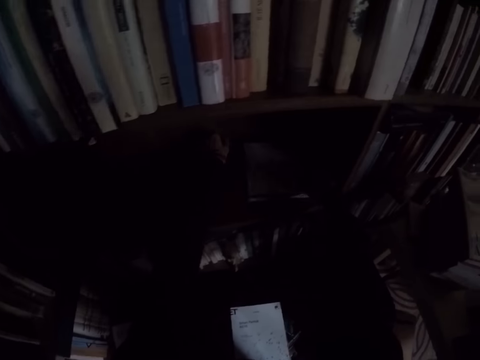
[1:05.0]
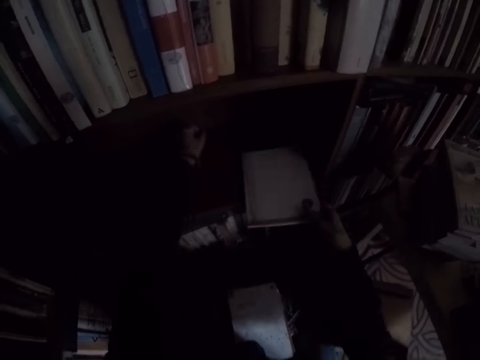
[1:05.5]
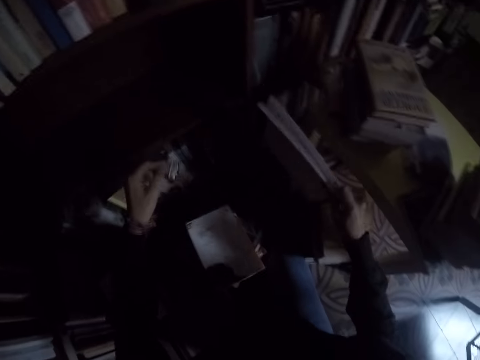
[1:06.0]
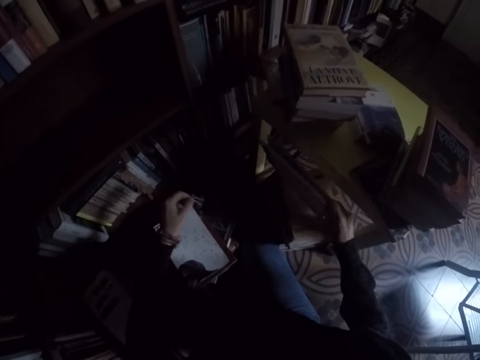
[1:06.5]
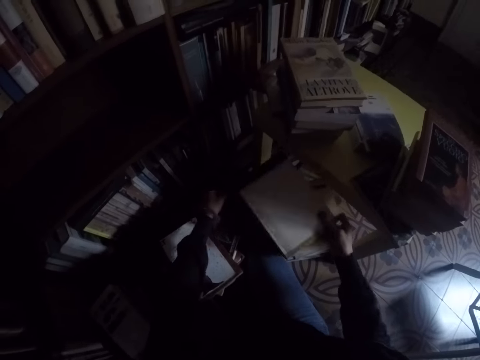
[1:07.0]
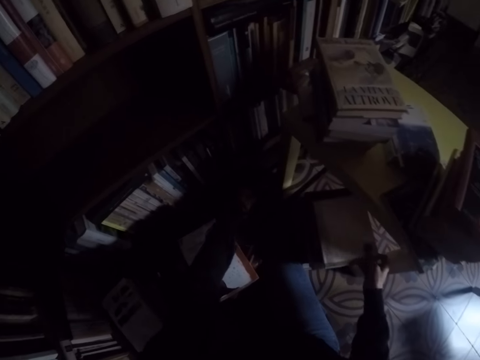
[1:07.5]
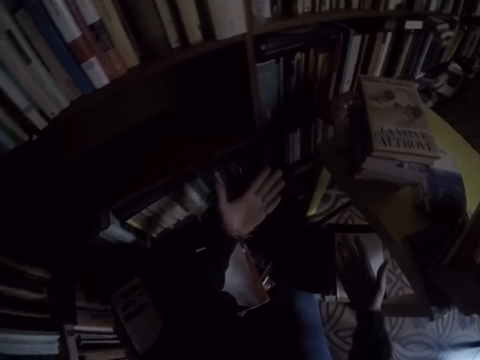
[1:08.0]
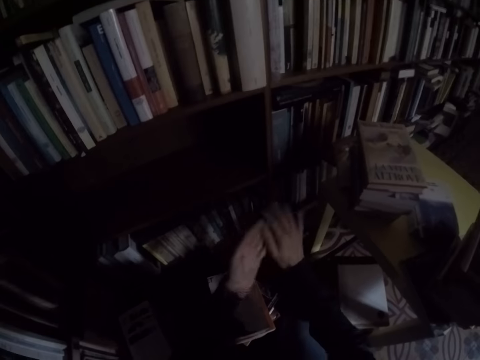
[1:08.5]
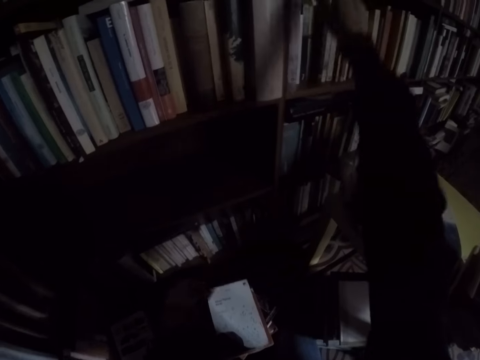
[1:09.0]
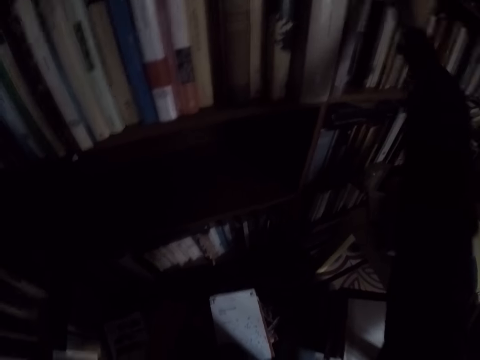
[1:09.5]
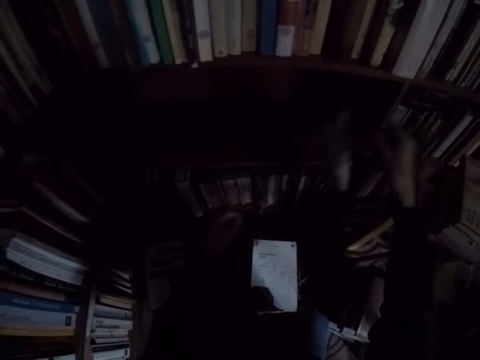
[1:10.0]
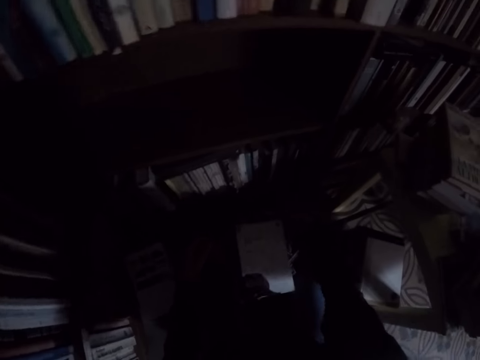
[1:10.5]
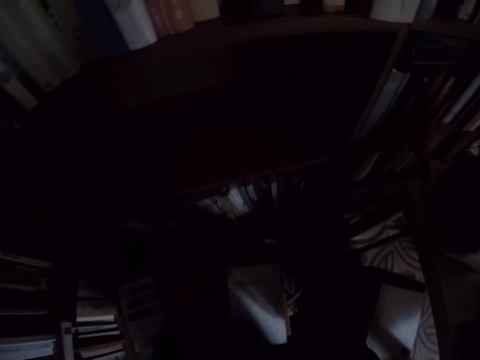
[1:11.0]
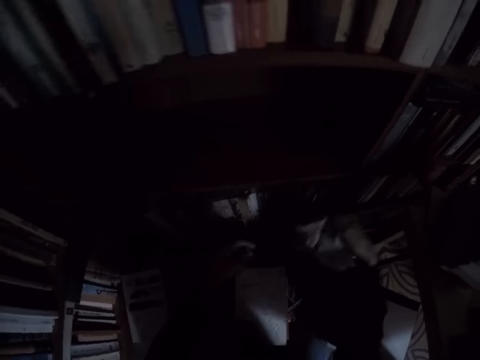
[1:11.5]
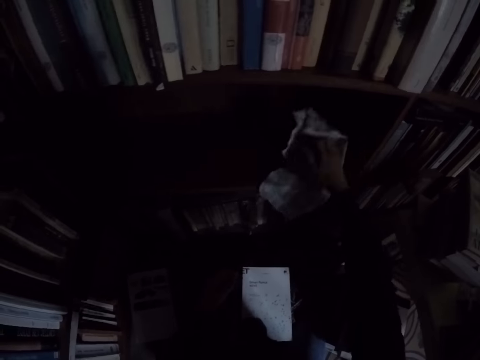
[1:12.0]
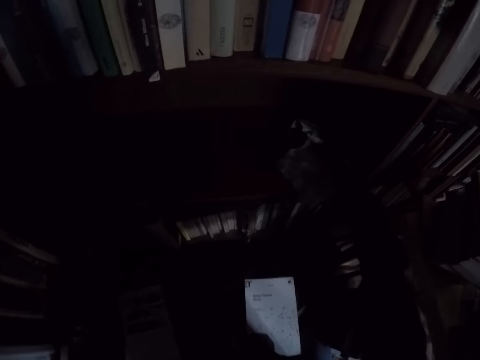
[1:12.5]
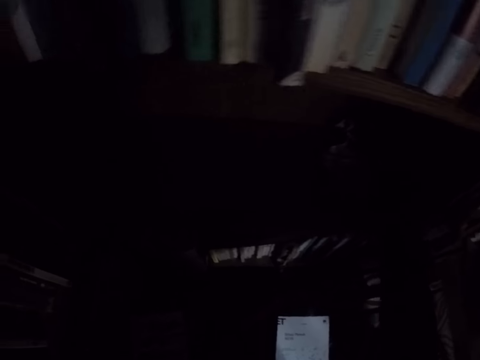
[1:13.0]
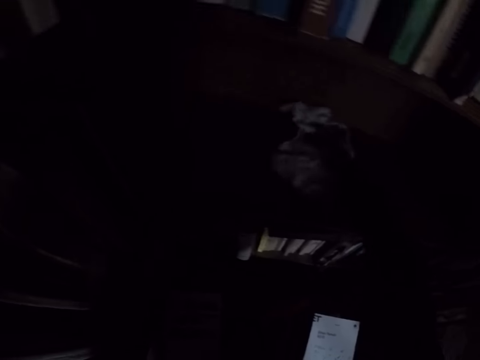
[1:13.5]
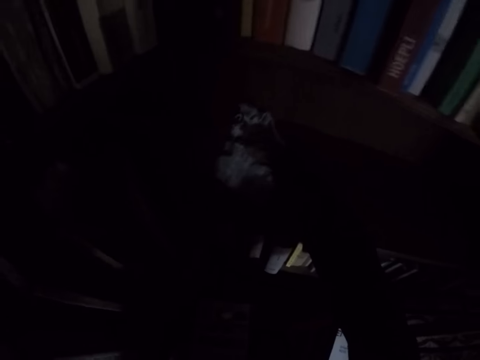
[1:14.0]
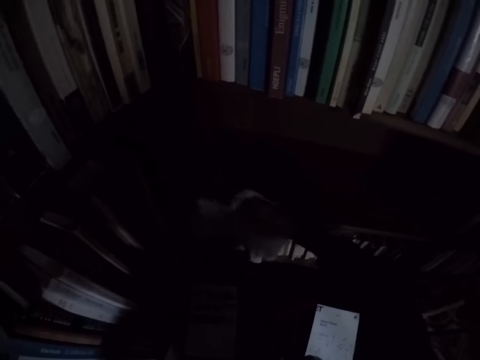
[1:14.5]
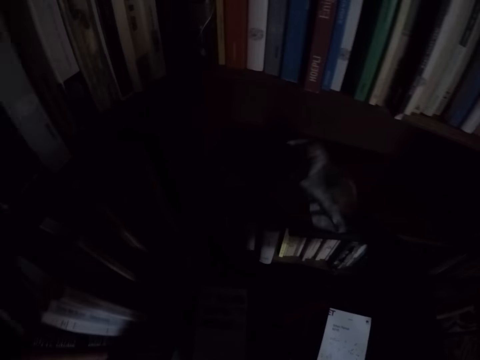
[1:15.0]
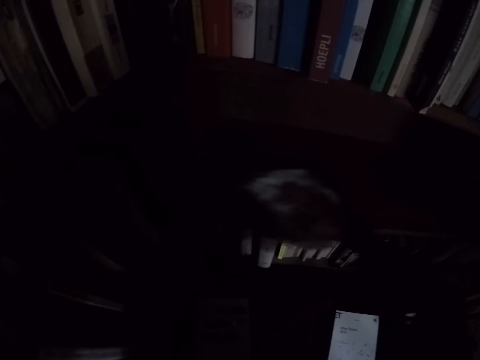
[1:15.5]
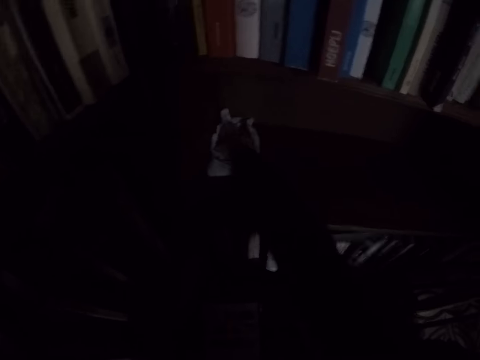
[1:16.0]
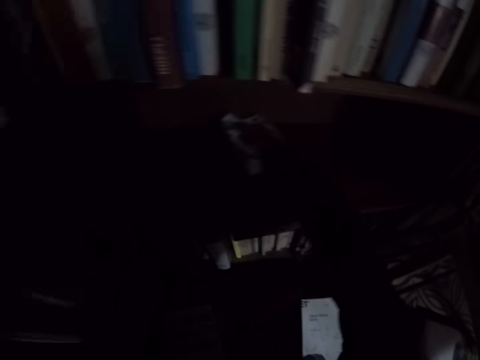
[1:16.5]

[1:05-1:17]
The camera wearer picks up a book from the shelf with his right hand. He drops the book on the floor with his right hand. He dusts his hands. He takes a rag from the shelf with his right hand. He picks up the rag from the floor. He cleans the shelf with the rag in his right hand.

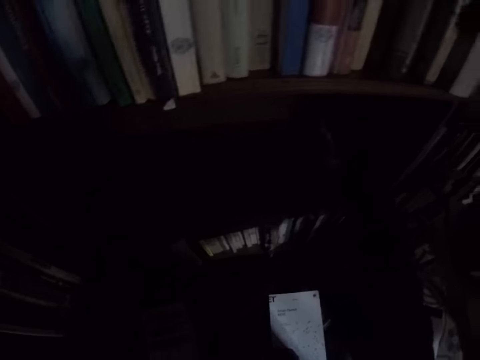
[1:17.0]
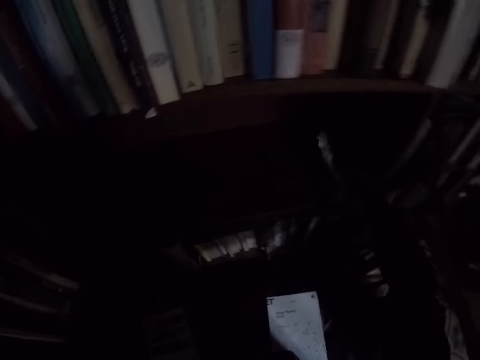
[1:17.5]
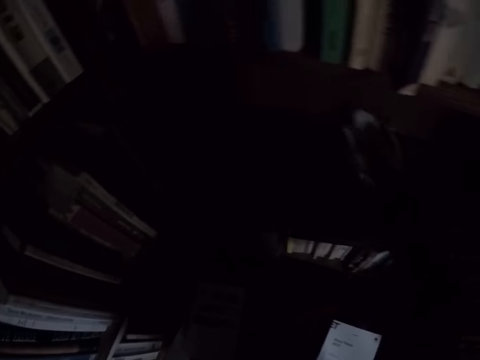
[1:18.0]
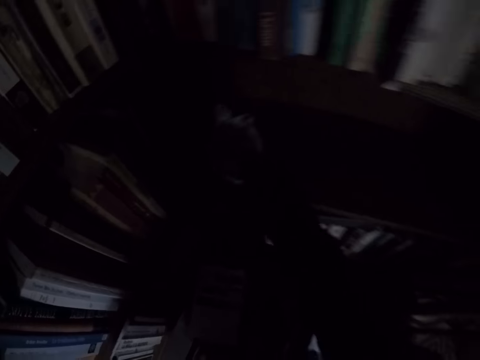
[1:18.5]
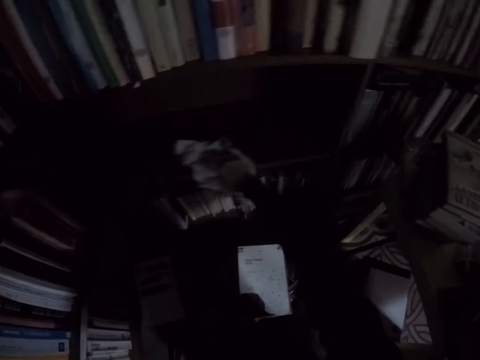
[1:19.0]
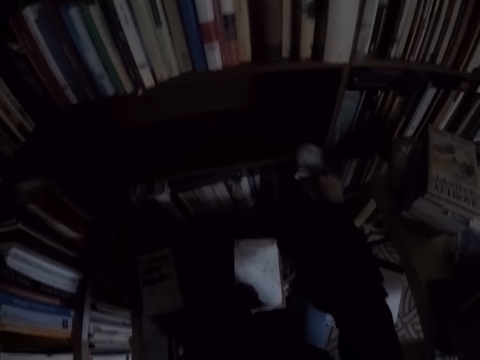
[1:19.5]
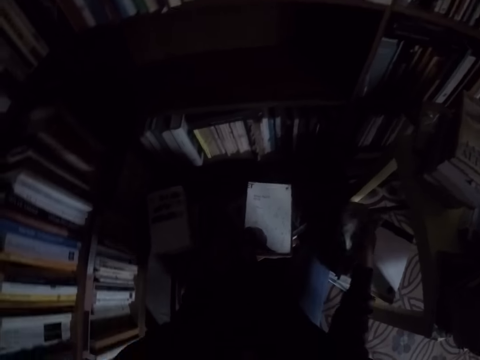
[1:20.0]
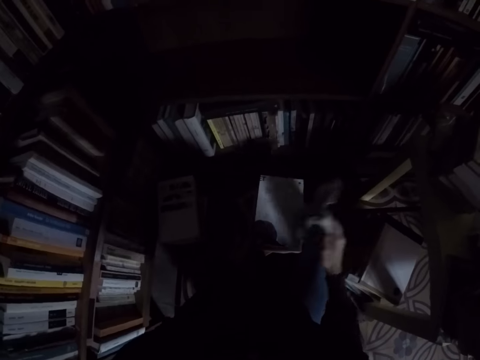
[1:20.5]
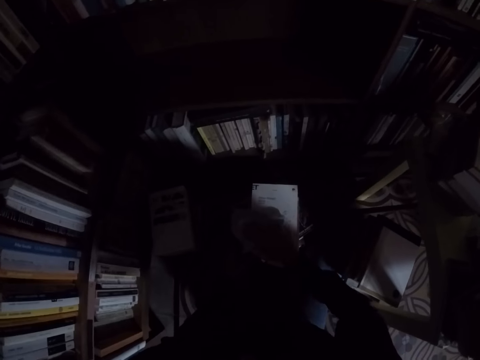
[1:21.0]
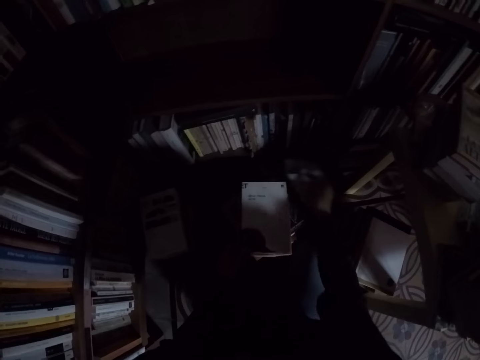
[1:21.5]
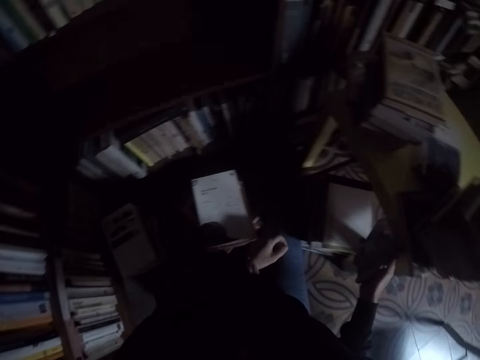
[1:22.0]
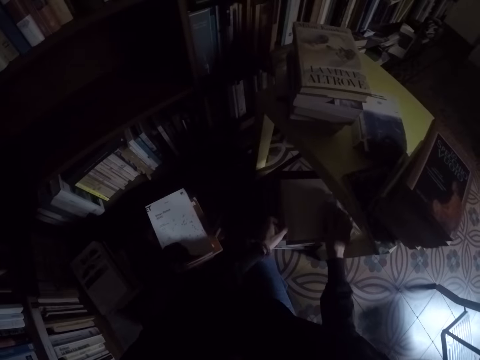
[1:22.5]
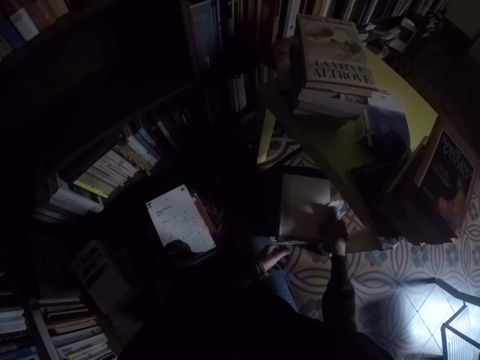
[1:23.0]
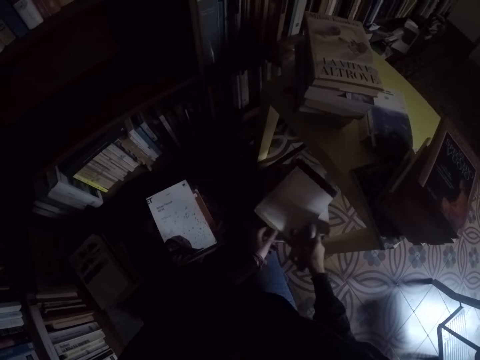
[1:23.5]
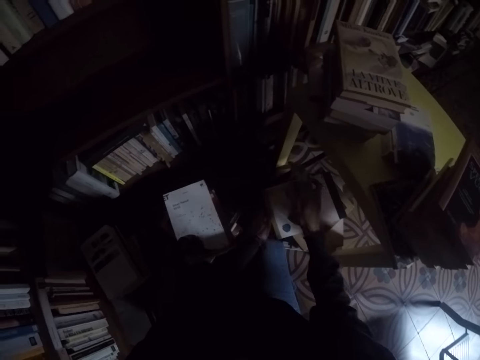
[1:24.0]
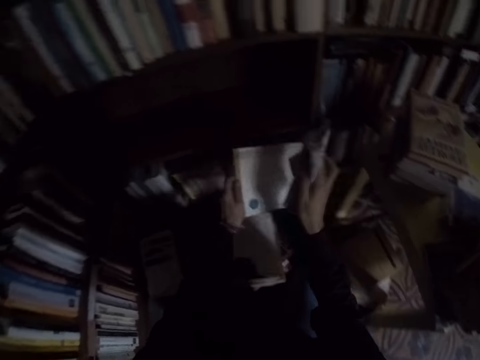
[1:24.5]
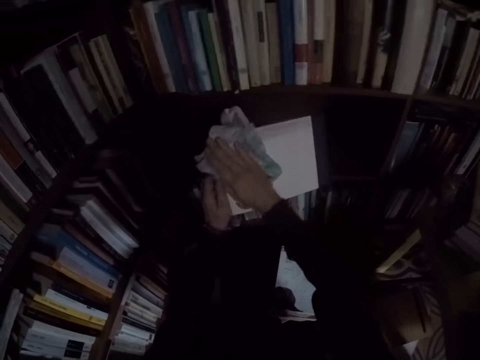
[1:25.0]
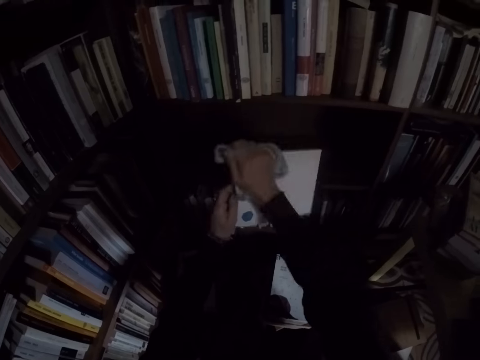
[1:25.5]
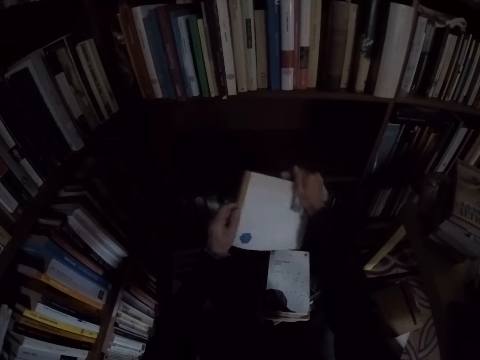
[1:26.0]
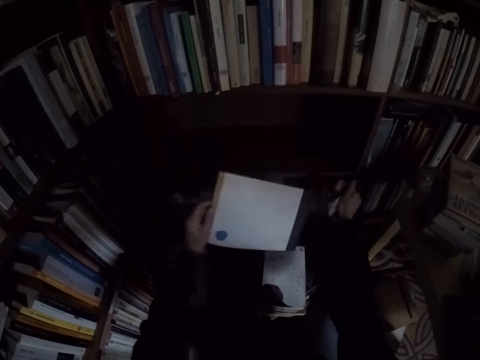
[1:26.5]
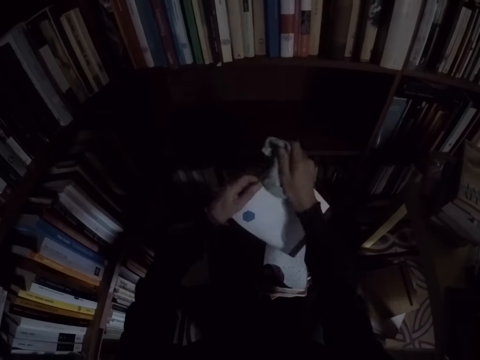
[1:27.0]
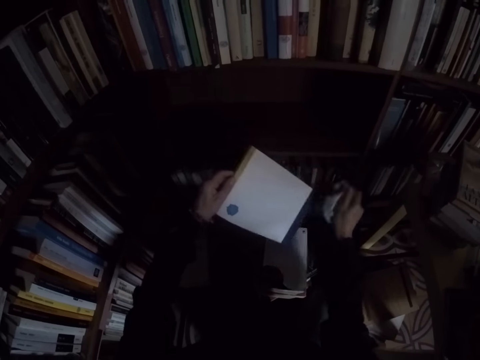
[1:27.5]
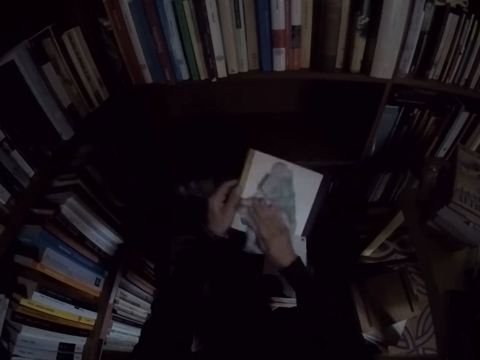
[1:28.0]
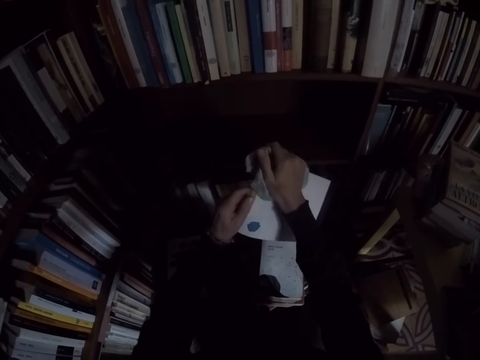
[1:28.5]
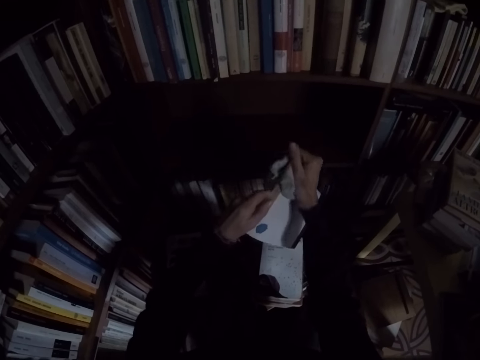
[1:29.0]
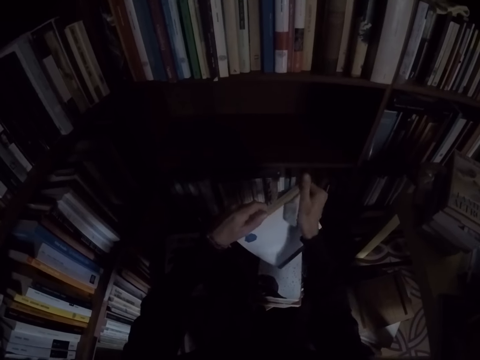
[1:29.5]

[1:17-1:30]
The camera wearer cleans the top of a book with the rag in his right hand. He picks up a book from the floor with his left hand. He cleans the book with the rag in his right hand.

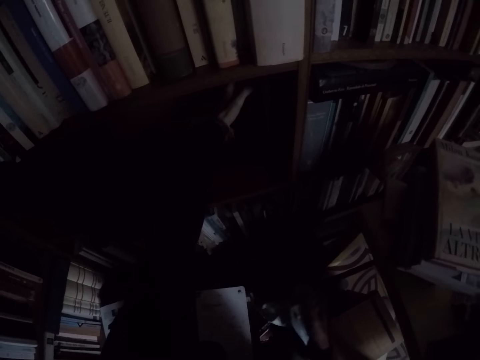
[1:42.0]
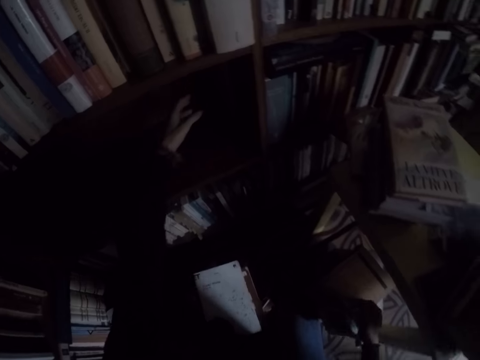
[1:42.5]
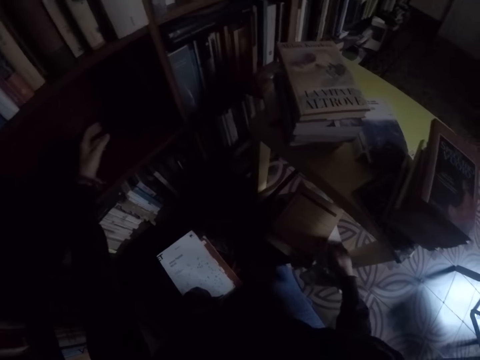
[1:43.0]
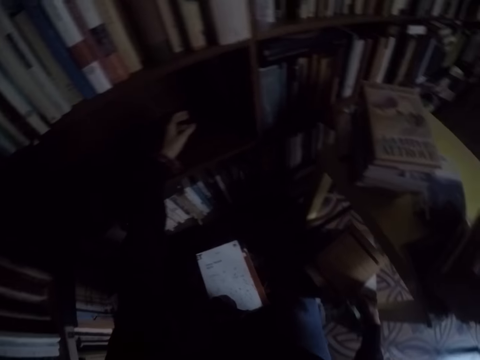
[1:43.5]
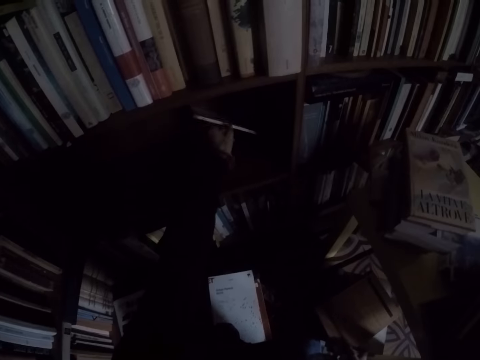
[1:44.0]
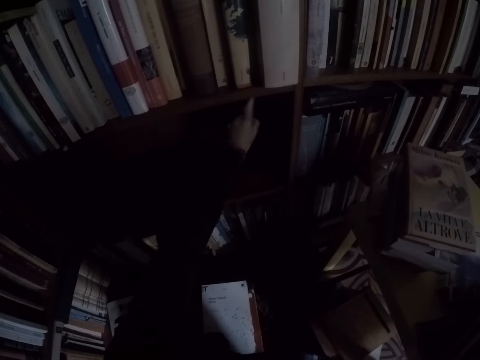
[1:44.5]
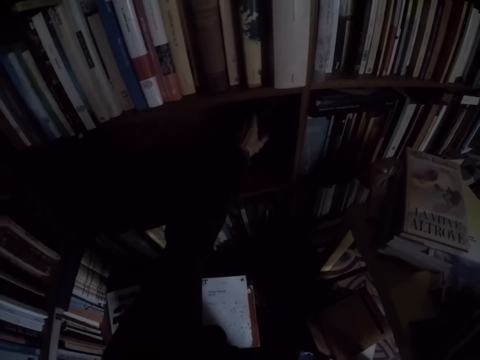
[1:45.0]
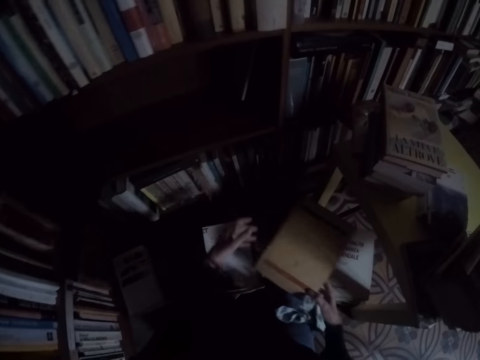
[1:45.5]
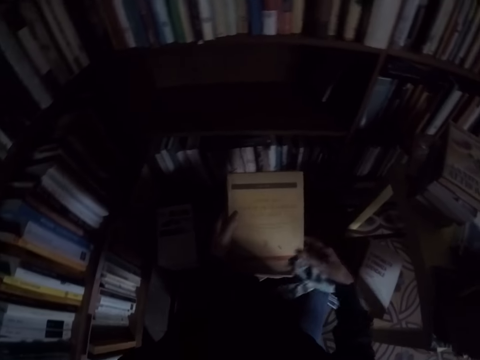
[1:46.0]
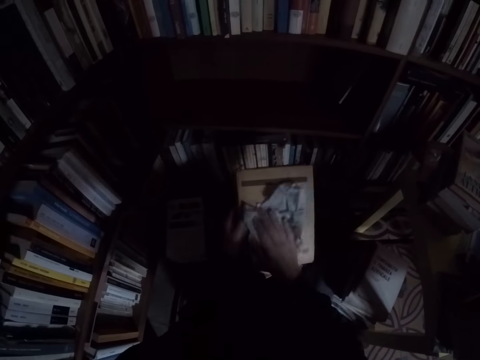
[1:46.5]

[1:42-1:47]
The camera wearer adjusts the book on the shelf. He picks up a book from the floor with his right hand. He moves the book to his left hand.
